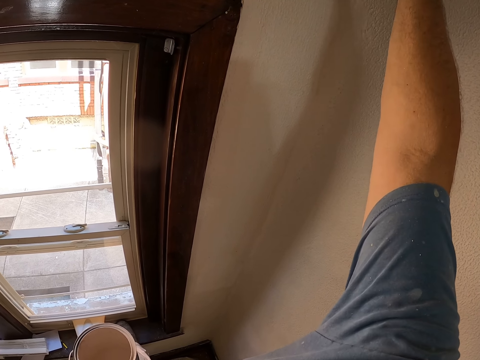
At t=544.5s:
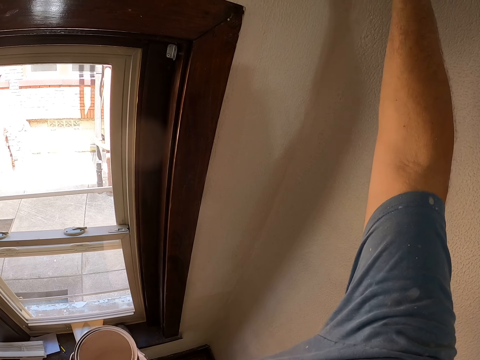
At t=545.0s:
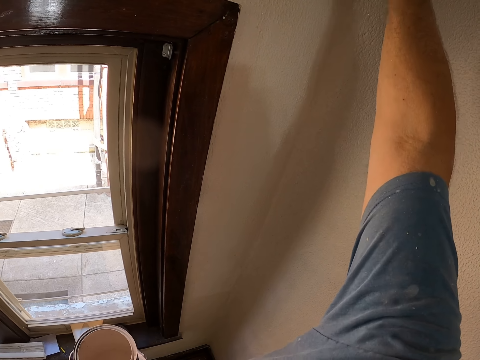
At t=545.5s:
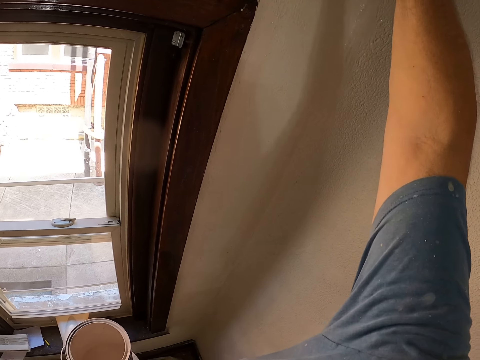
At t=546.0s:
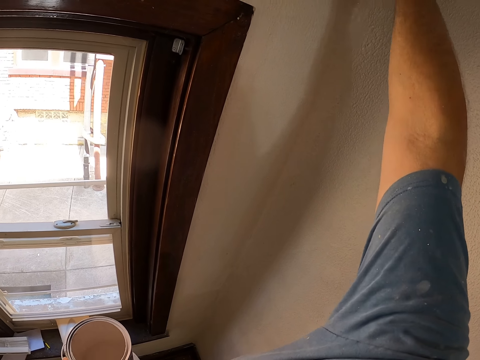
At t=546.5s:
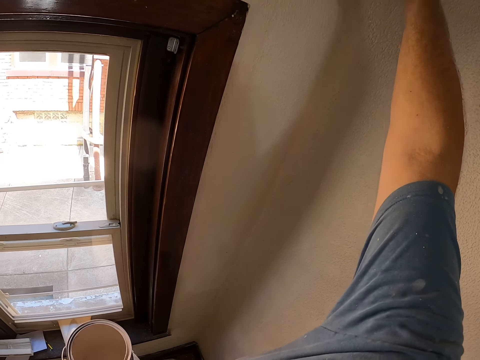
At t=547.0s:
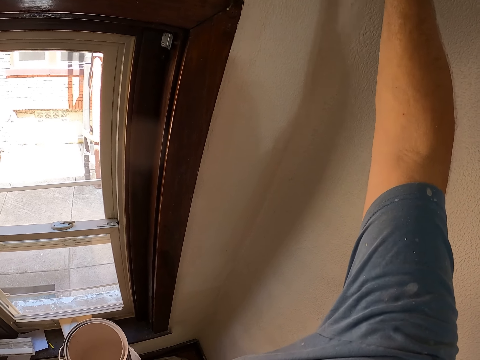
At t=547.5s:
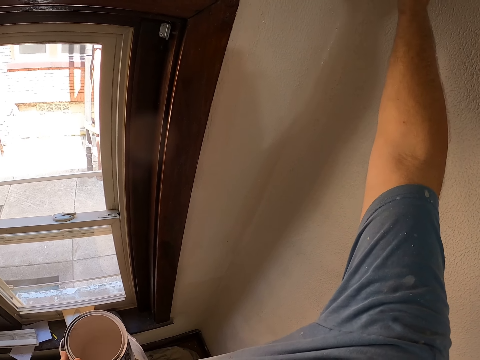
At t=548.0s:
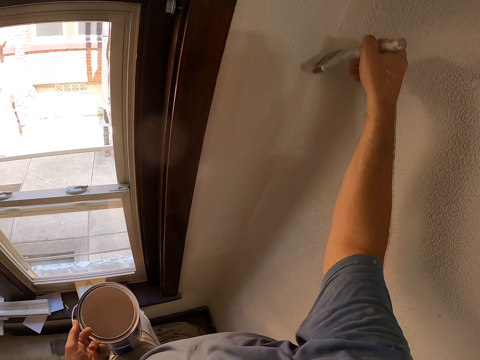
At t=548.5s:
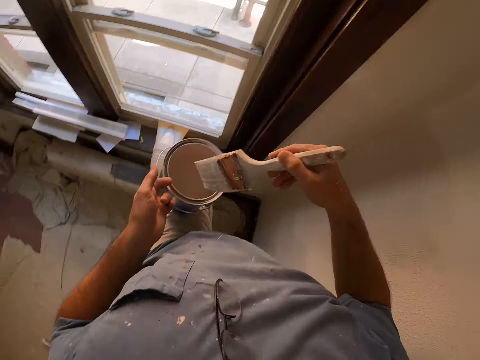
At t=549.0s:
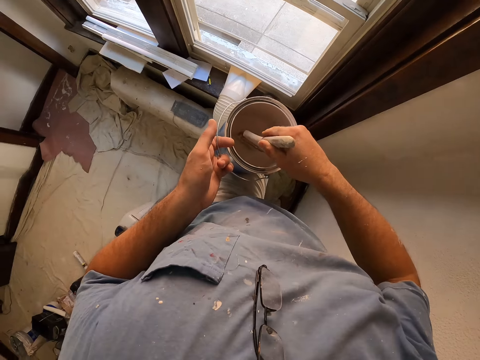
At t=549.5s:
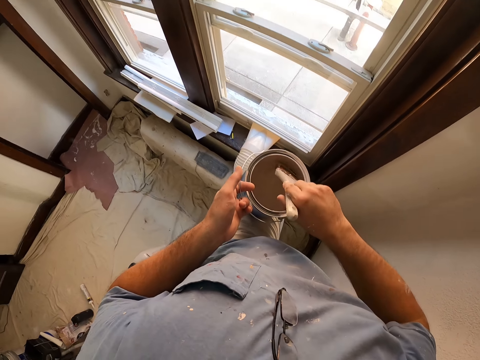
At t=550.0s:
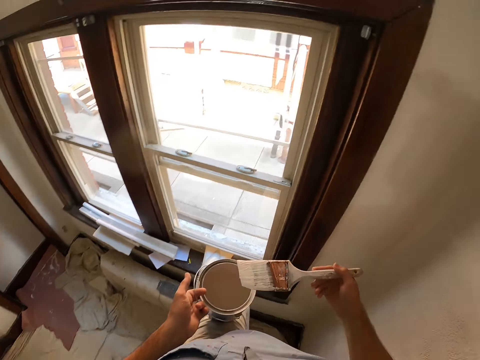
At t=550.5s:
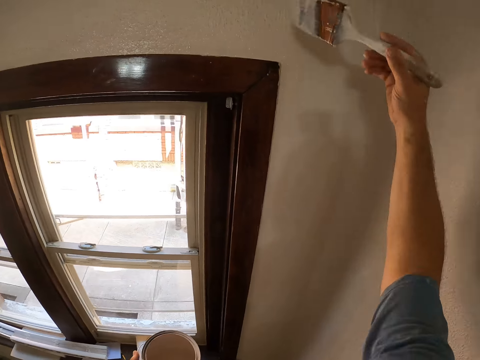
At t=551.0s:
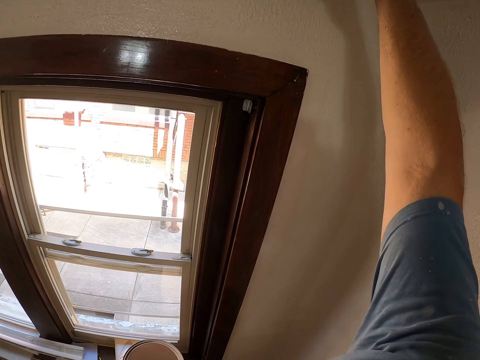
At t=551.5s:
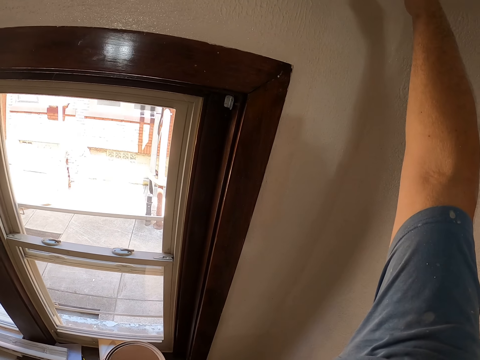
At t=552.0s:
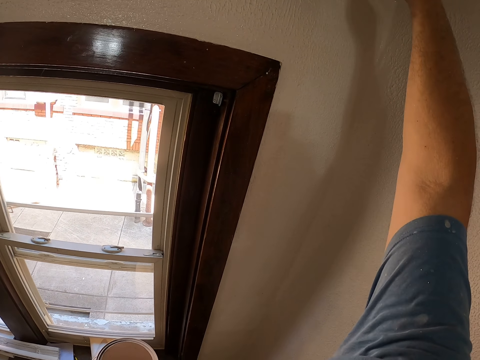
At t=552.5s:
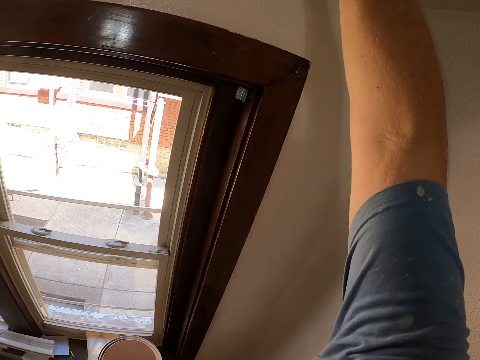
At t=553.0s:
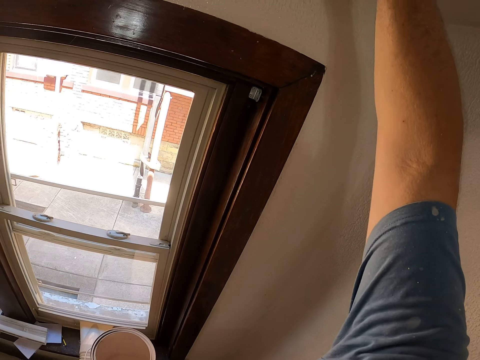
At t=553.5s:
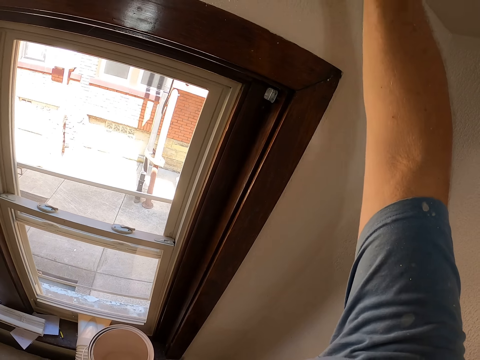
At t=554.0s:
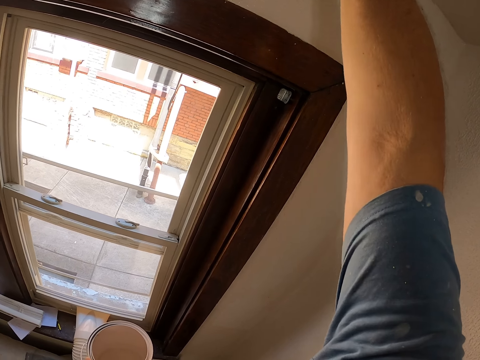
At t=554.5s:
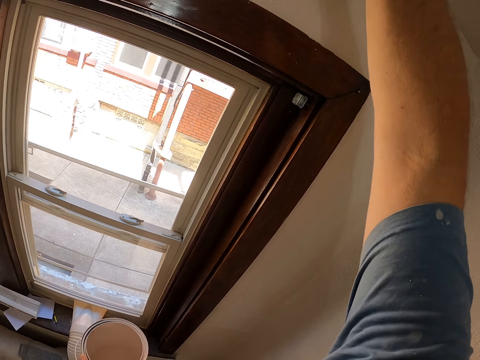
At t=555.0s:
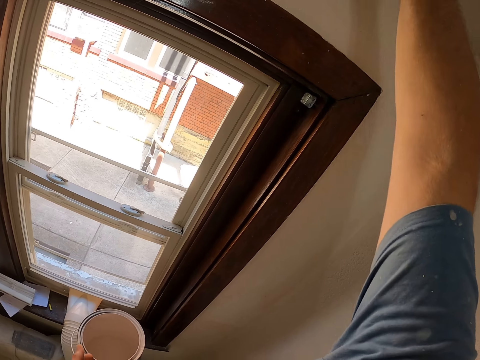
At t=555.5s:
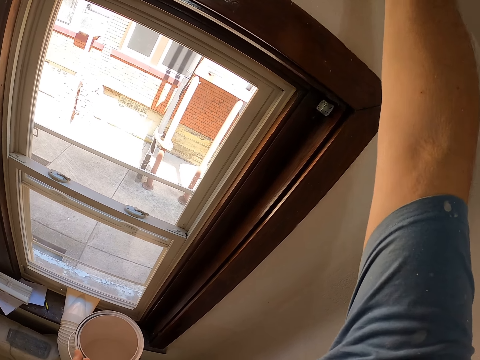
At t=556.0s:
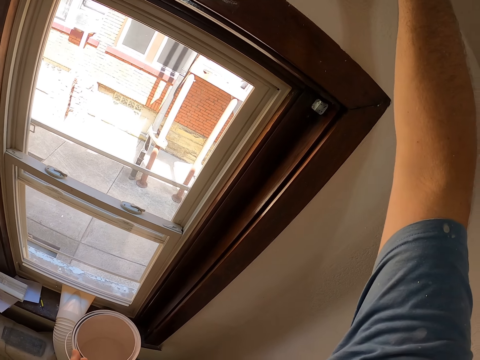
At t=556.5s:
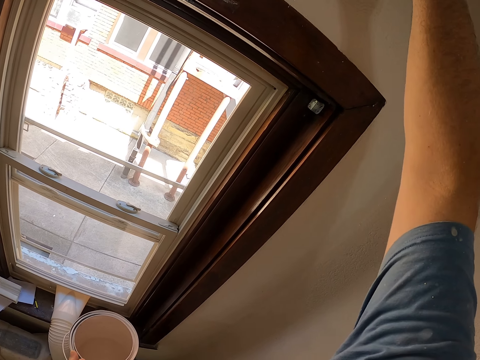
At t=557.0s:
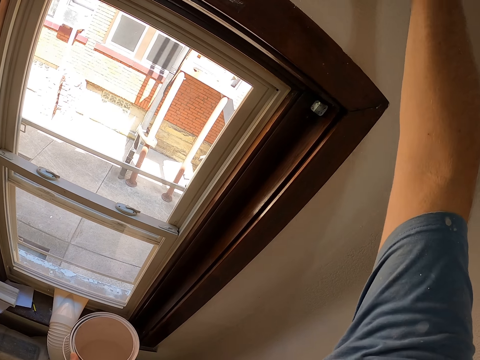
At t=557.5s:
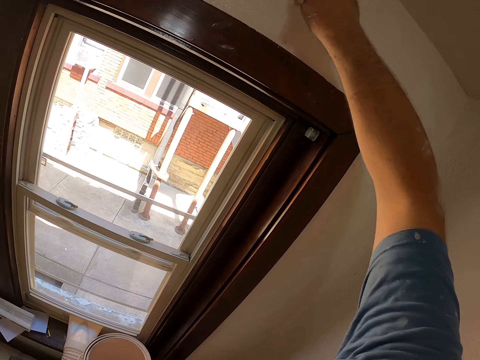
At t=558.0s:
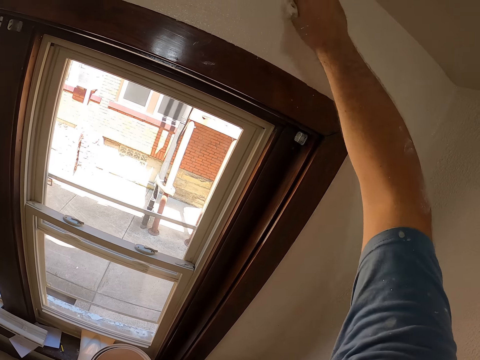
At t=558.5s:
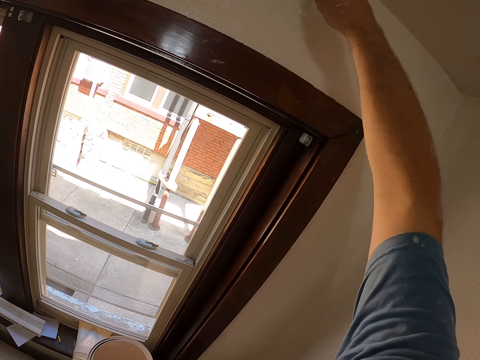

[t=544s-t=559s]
The camera wearer dips the brush into the paint. They paint the wall.

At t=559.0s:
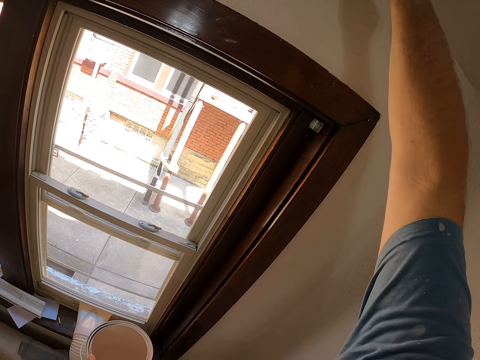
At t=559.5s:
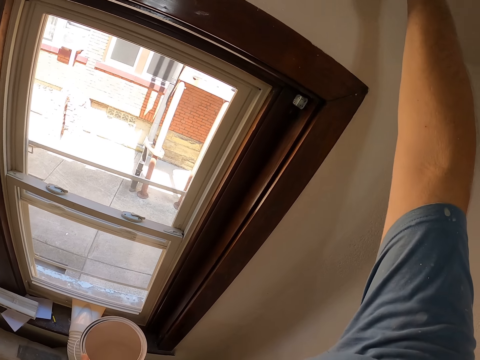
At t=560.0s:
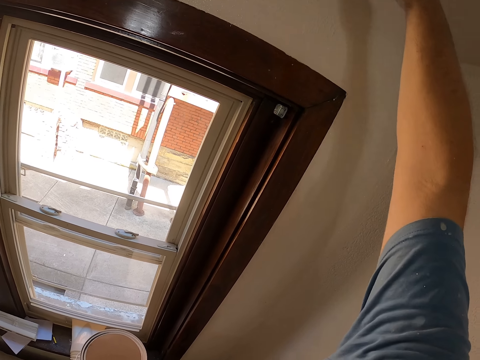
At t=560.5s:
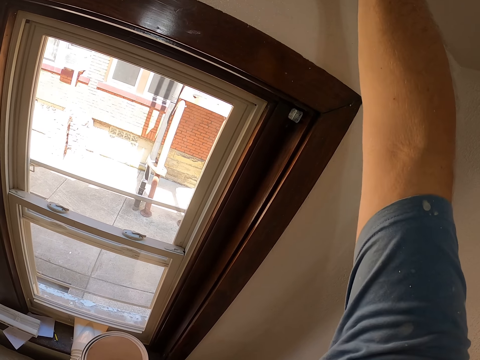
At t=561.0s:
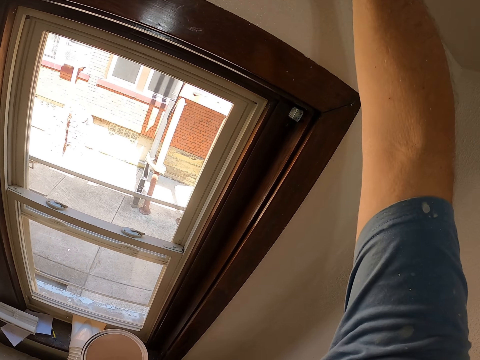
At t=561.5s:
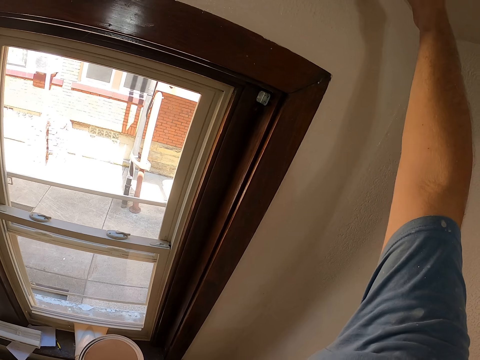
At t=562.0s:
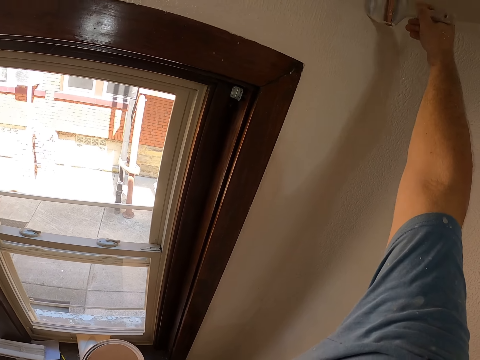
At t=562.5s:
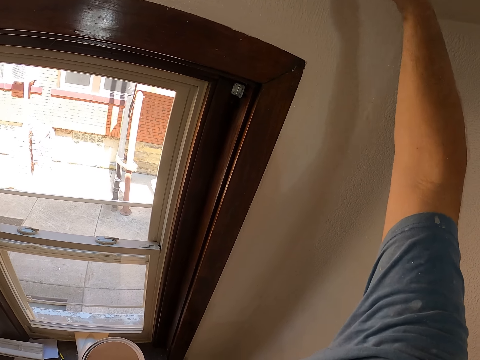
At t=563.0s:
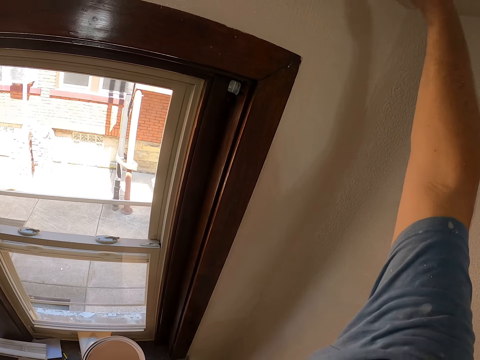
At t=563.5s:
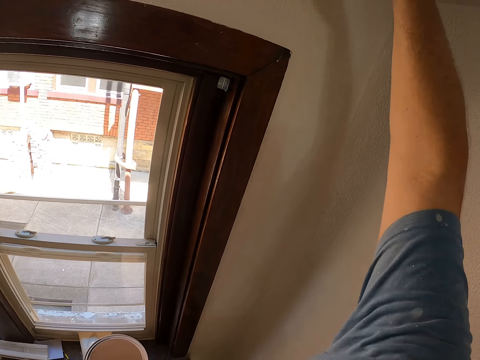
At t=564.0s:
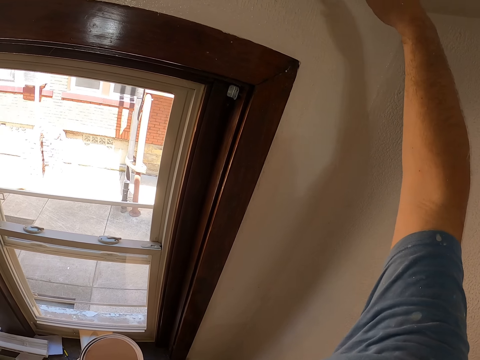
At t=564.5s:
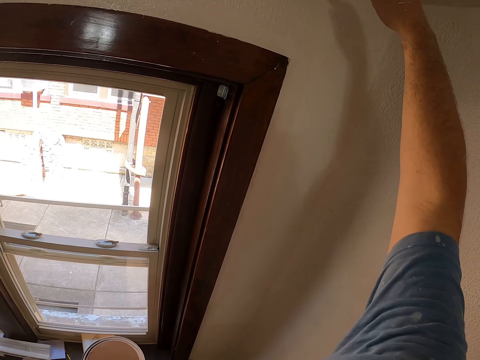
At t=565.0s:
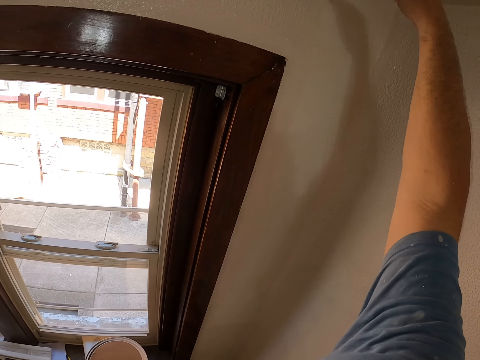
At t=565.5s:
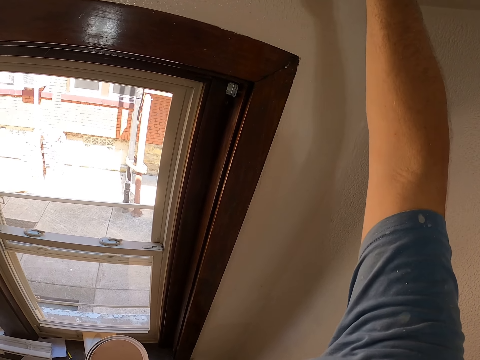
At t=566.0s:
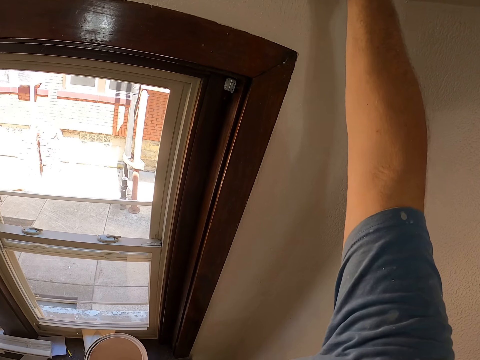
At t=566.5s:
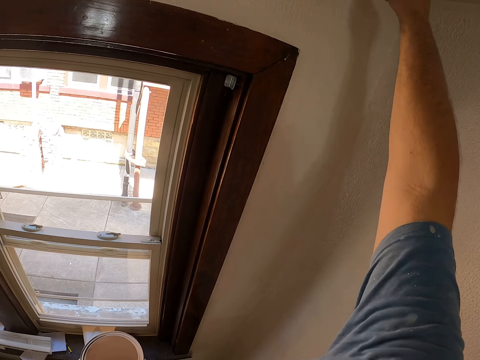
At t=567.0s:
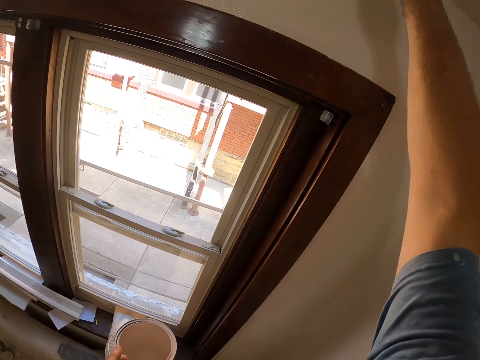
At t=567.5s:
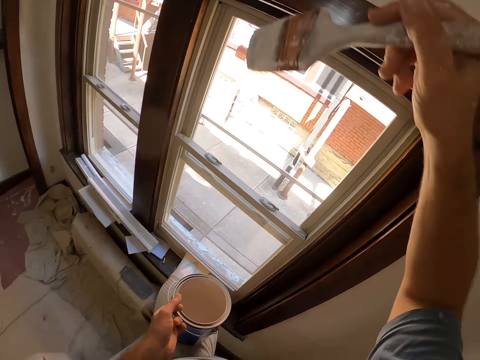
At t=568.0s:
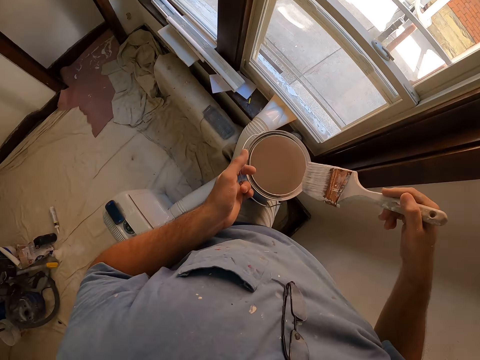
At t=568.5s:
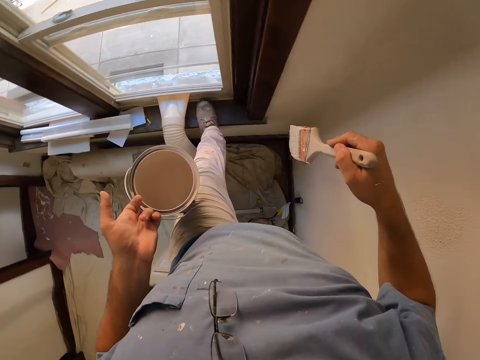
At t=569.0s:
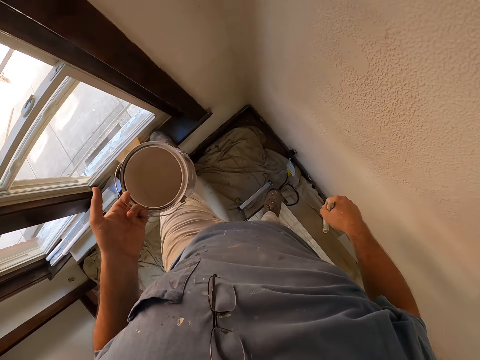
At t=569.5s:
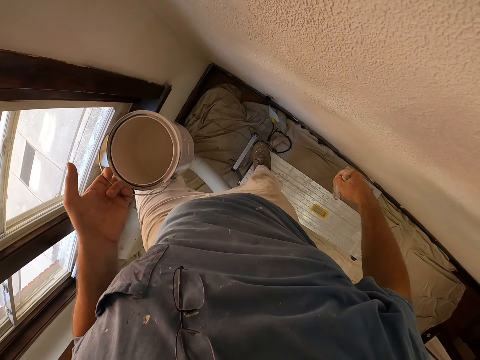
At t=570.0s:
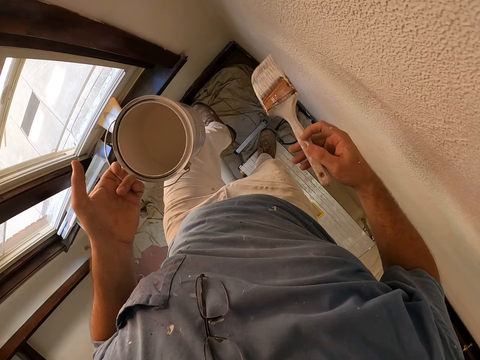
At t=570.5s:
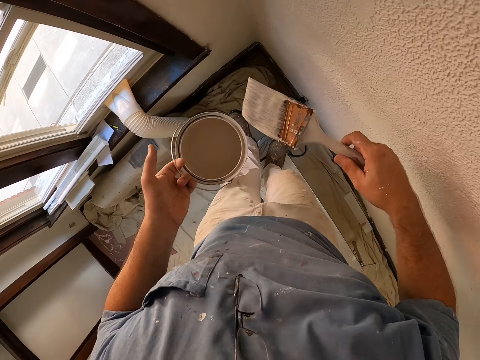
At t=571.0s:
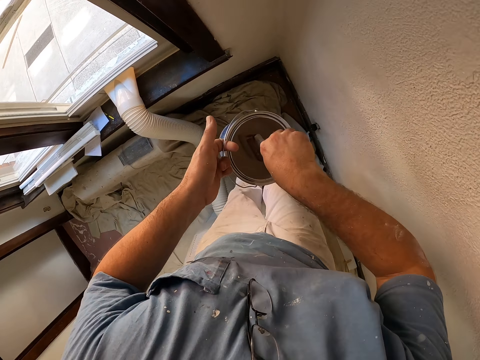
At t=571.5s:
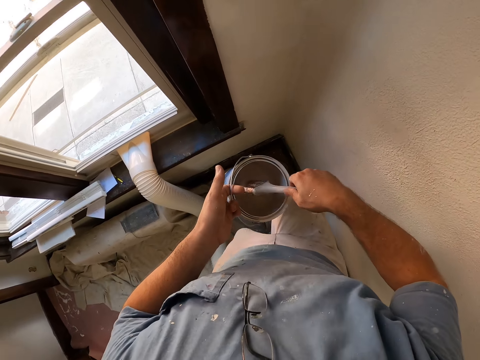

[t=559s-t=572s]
The camera wearer lowers his hand. He removes the left leg from the window pane. He steps down from the table. He dips the paint brush on the paint tin.
